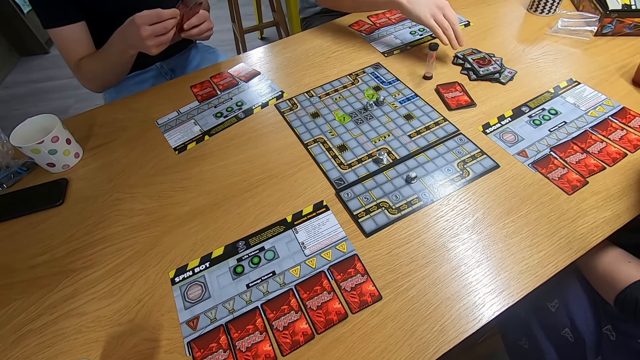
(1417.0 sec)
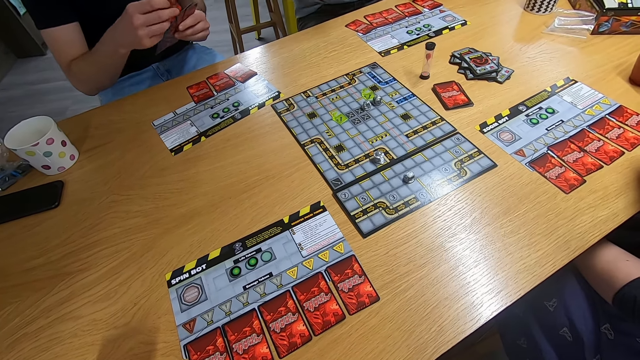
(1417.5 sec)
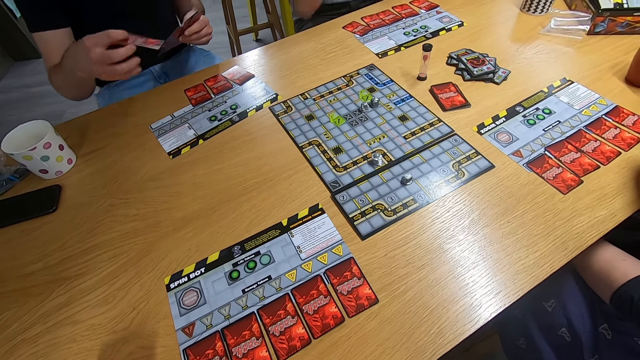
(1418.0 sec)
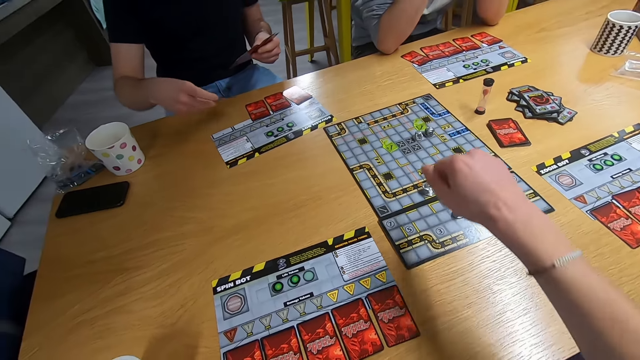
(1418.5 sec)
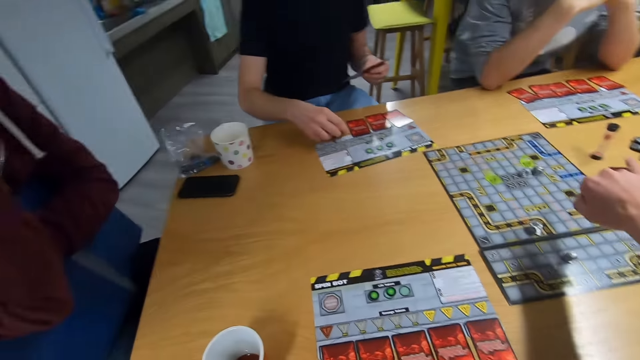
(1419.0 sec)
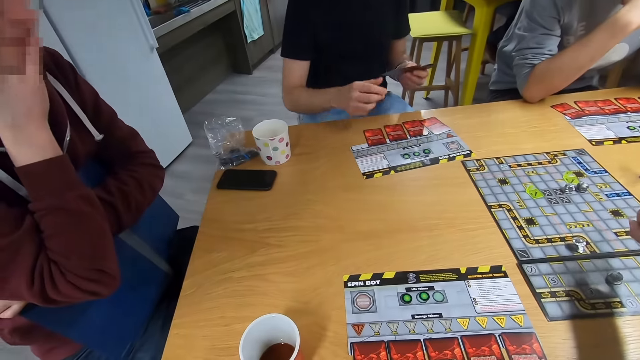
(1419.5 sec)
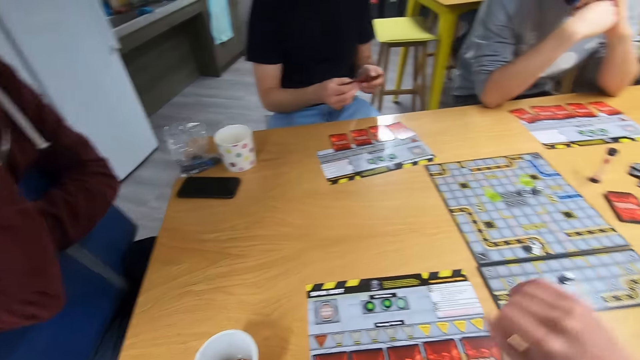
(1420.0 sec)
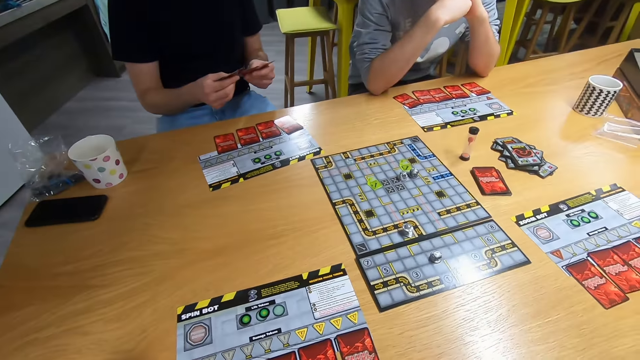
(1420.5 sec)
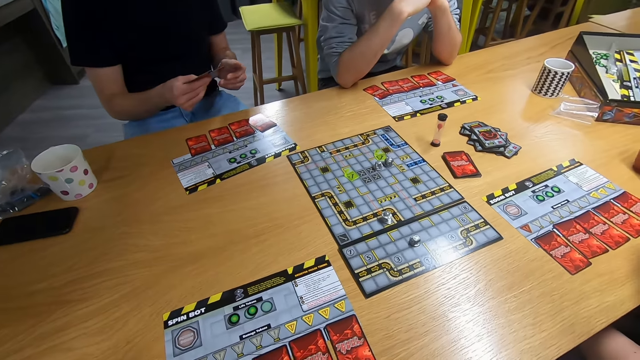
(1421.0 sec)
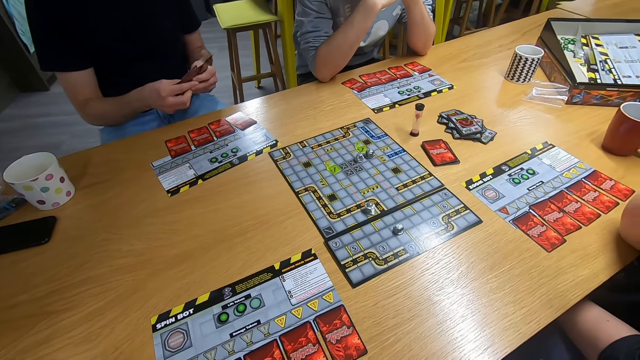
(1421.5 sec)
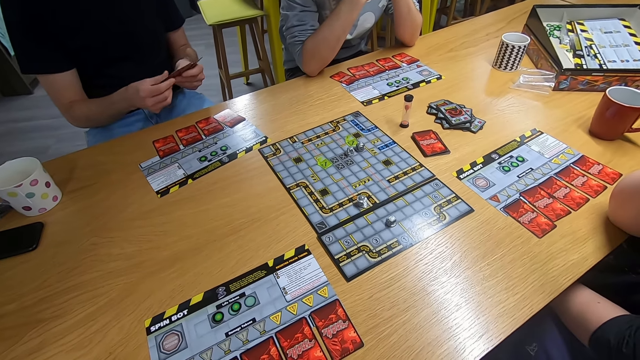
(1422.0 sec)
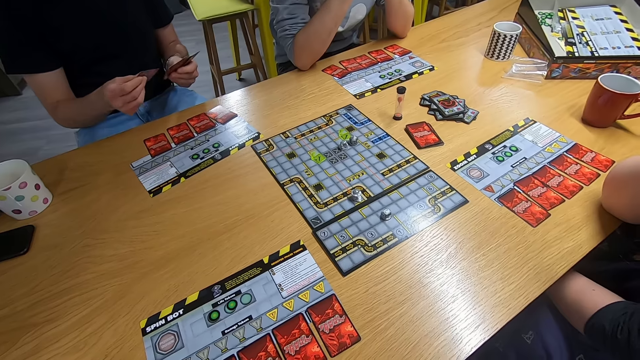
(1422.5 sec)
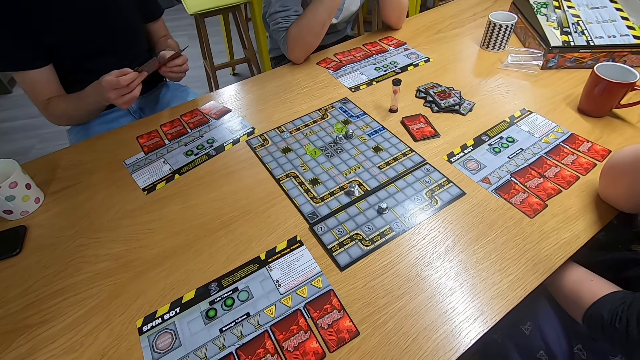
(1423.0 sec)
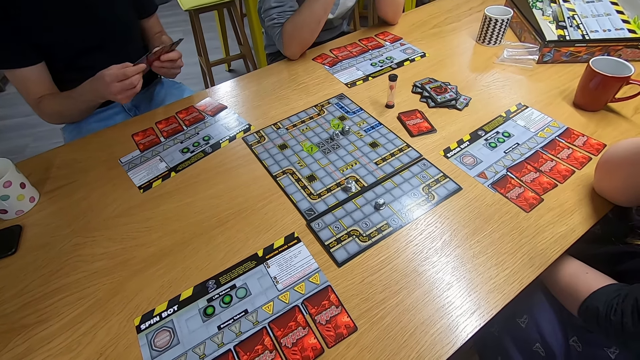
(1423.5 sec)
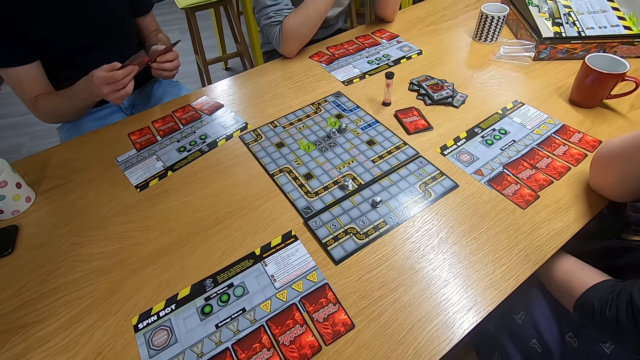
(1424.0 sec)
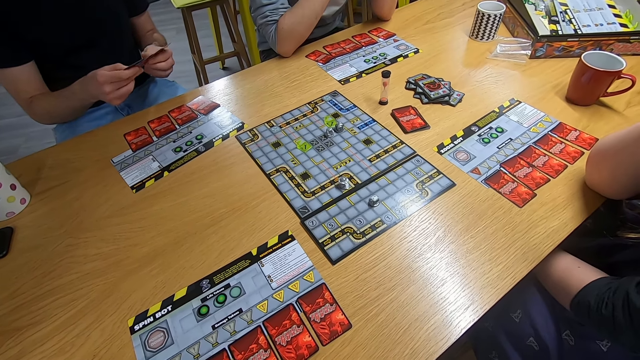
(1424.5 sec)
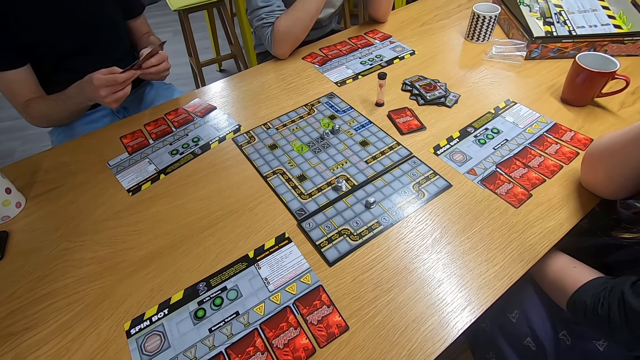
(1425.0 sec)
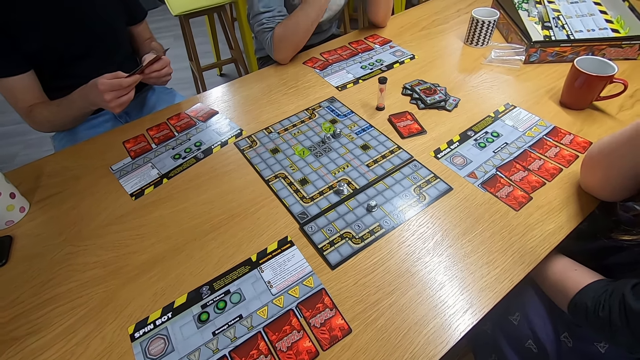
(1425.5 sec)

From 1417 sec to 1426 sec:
A man drops the card on the desk. The camera wearer swings the right hand. Another man drops the card on the desk and spreads the card on the hands. The camera wearer stares at the cards.

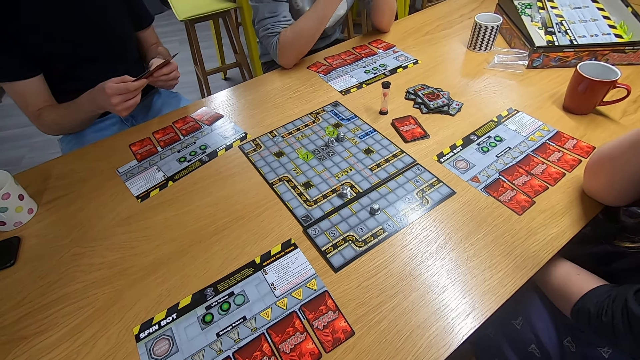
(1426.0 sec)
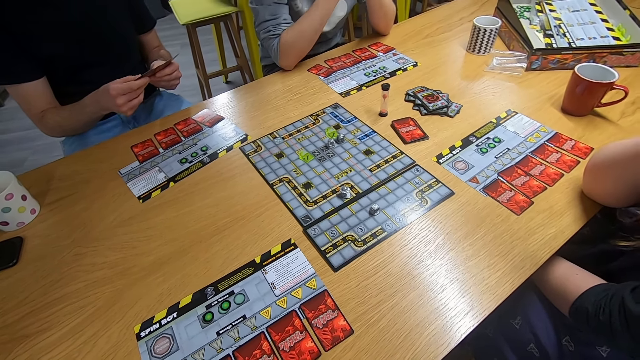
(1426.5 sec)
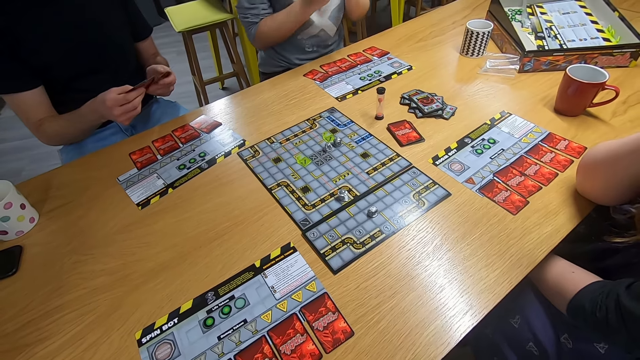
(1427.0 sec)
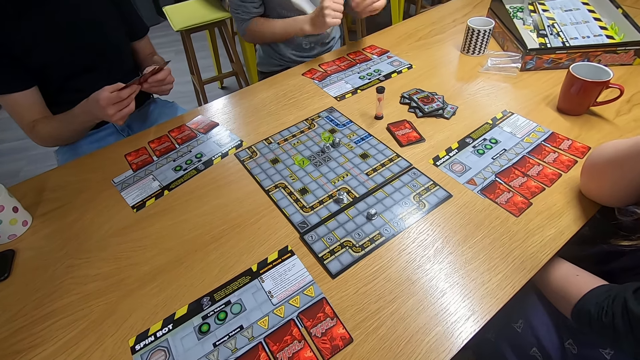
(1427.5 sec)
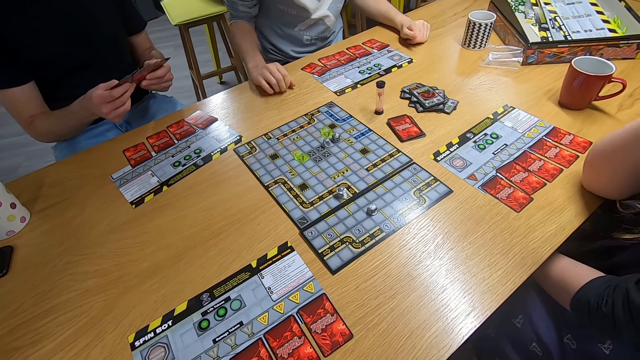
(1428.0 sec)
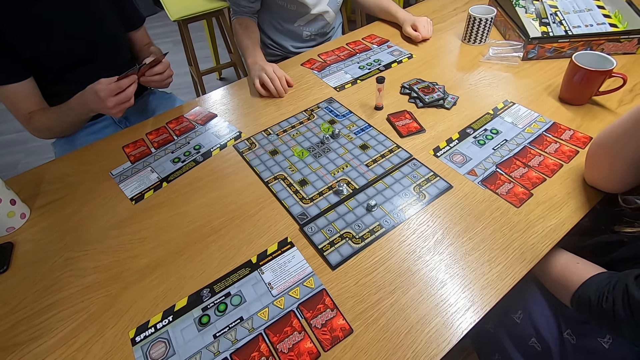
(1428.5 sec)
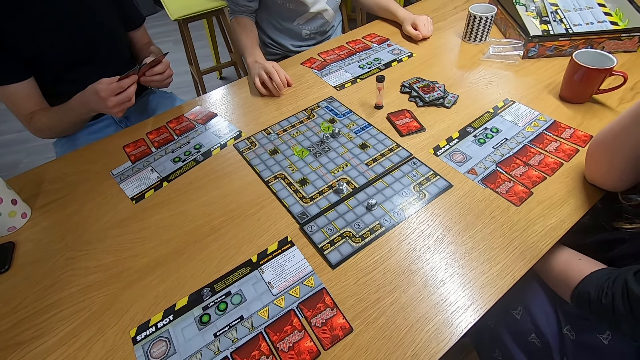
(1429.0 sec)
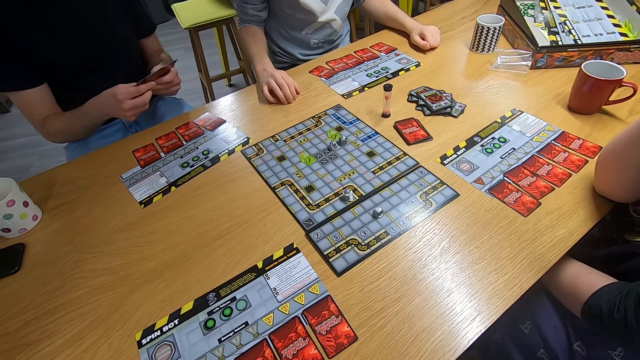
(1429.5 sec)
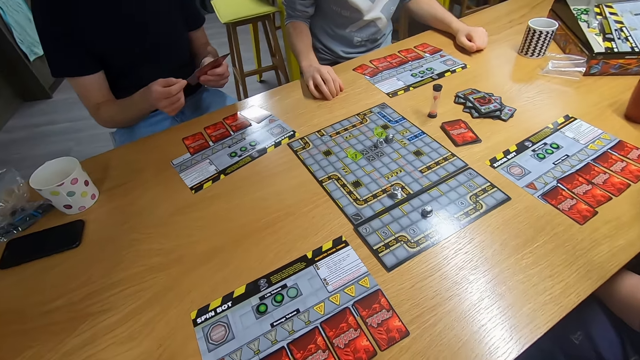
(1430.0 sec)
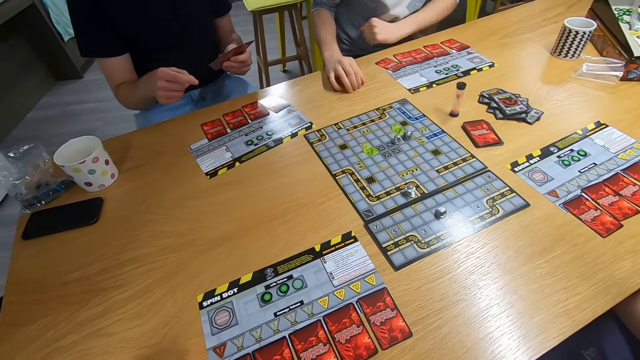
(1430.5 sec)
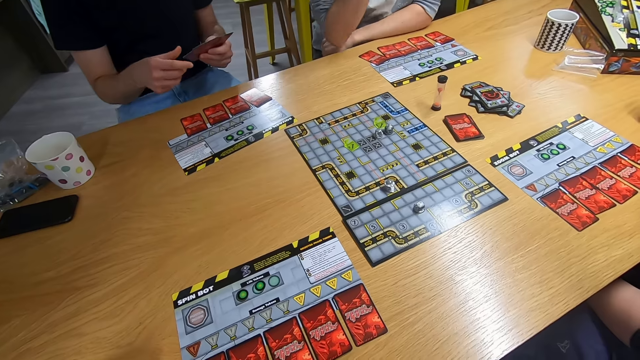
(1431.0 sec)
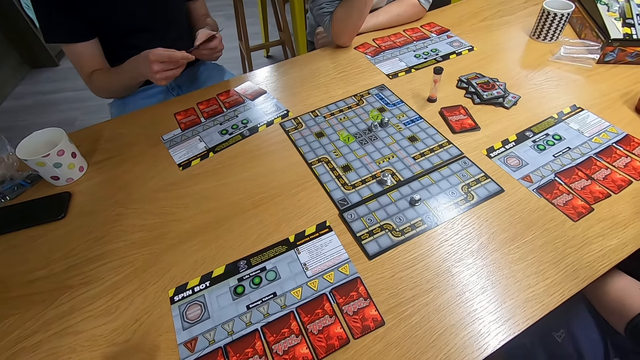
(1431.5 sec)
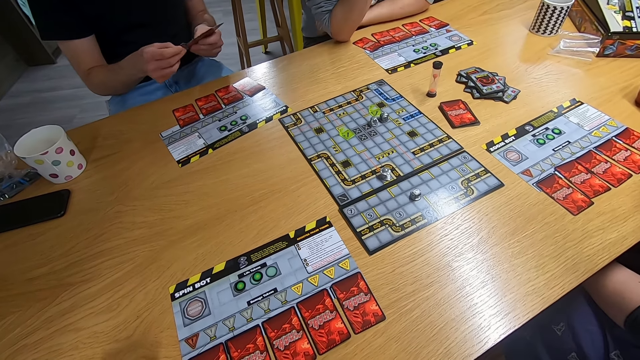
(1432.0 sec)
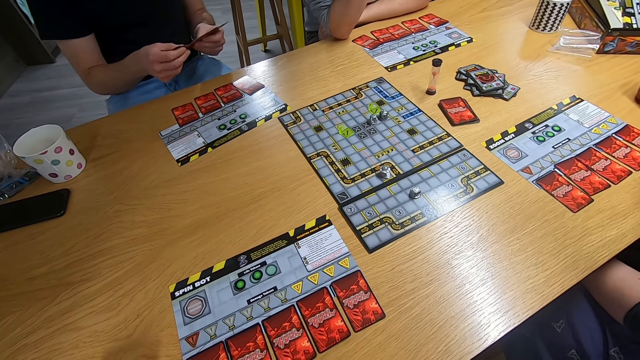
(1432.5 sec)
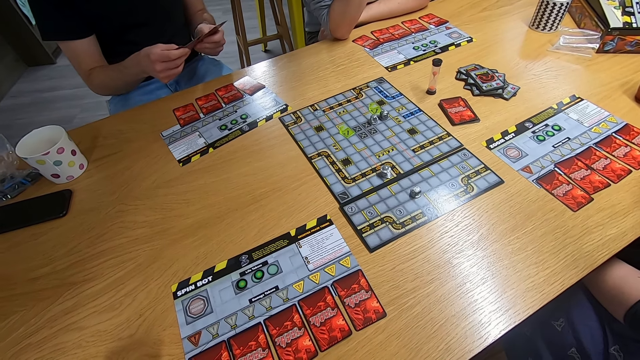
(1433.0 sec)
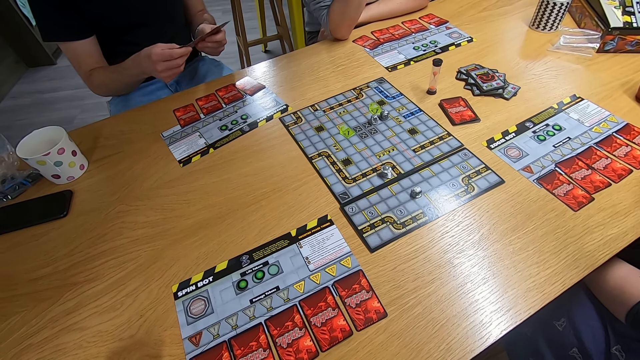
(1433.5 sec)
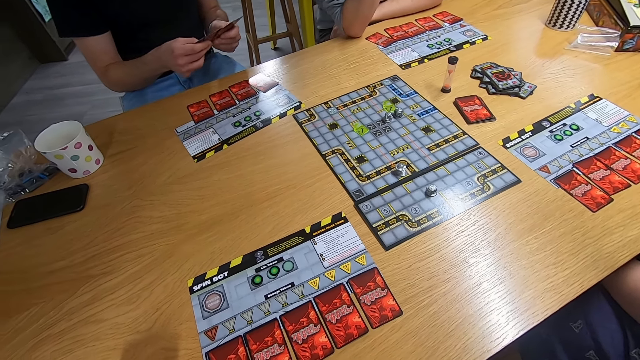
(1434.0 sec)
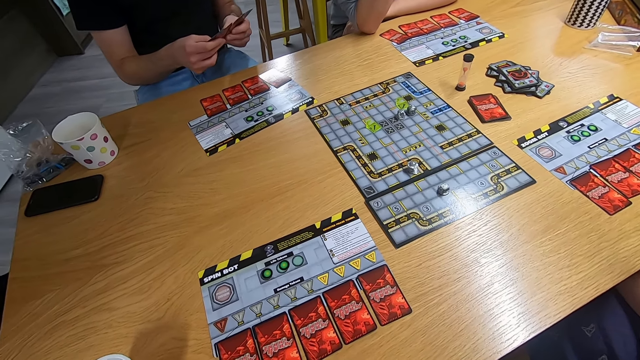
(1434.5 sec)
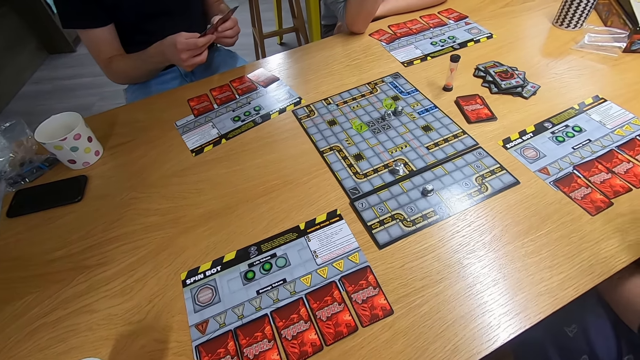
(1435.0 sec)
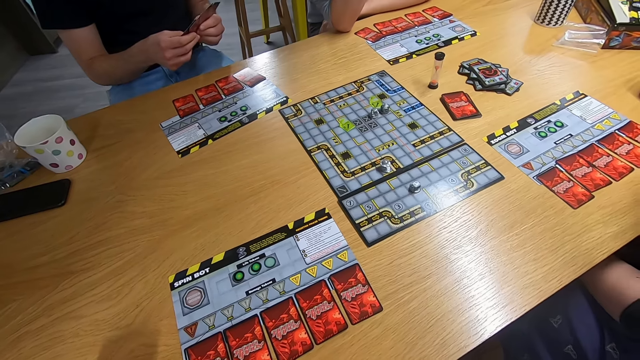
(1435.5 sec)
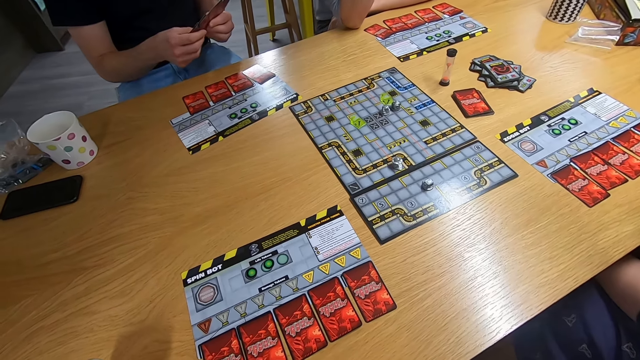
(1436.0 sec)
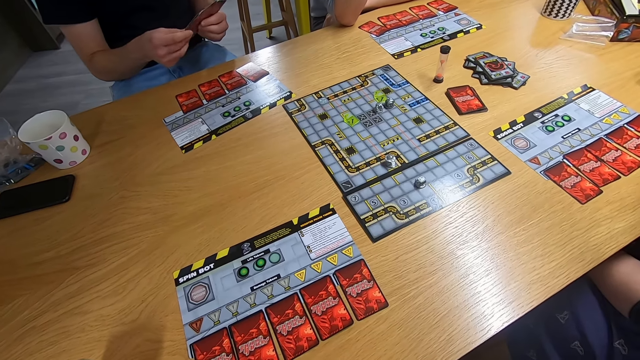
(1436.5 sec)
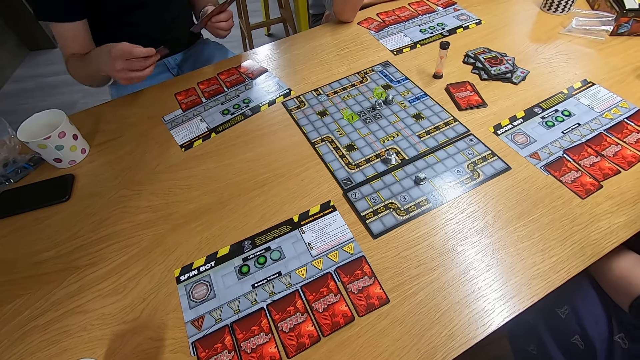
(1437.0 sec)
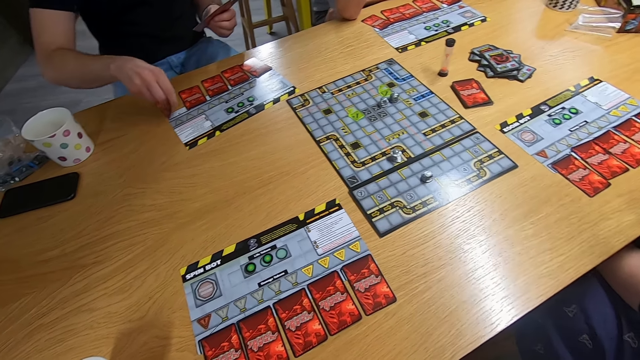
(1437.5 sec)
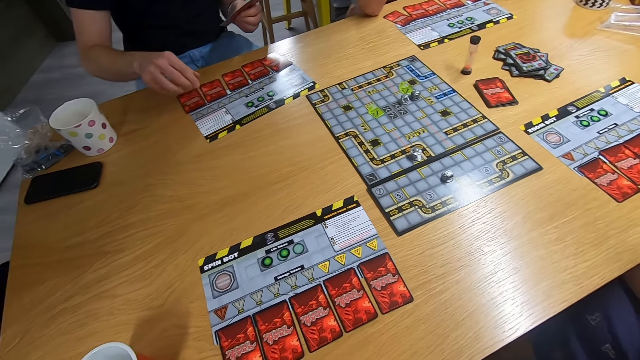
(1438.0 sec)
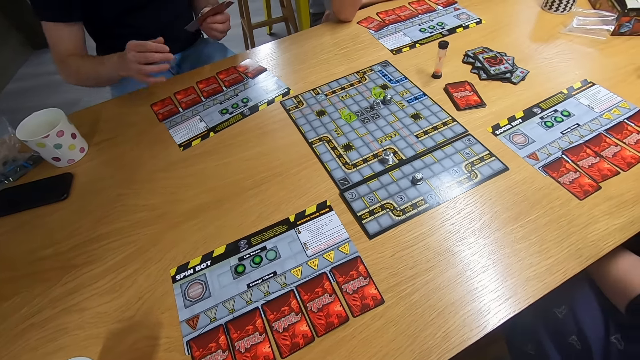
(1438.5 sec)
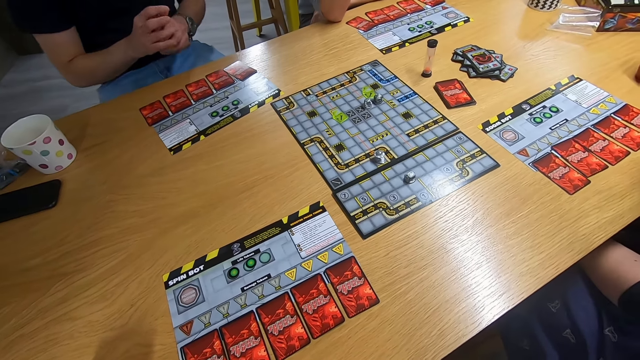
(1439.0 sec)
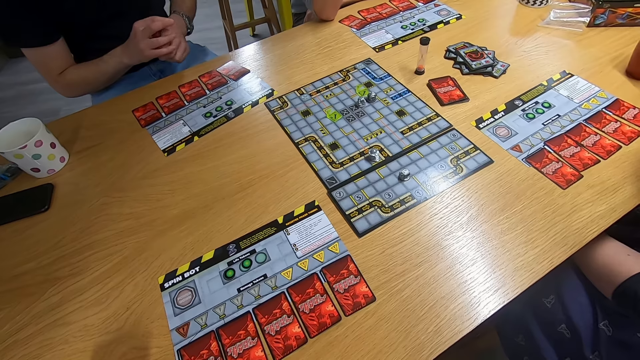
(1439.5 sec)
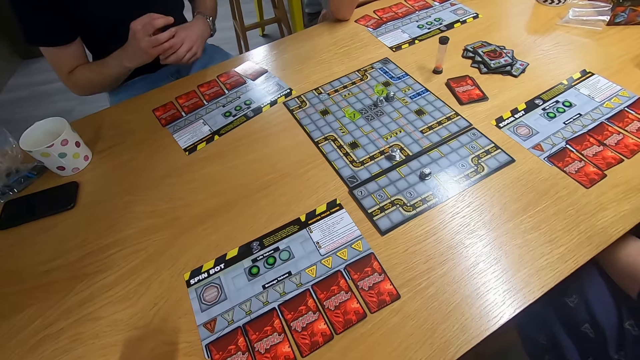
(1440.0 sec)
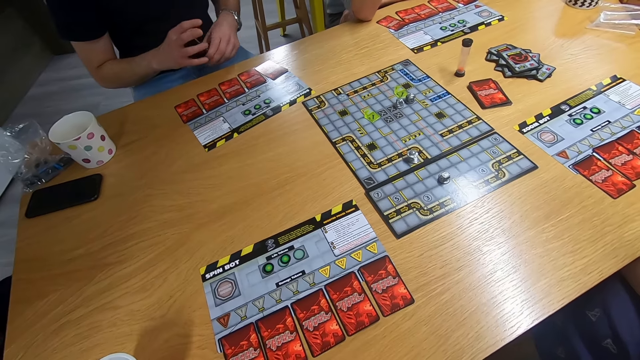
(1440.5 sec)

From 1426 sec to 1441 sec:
A man swings both hands, leans both hands on the desk and taps the desk with the left hand. Another man spreads the card on the hands. The camera wearer stares at the cards. The other man drops the card on the desk. The camera wearer holds the card with the right hand.
